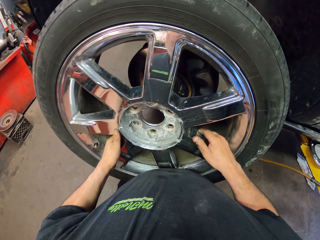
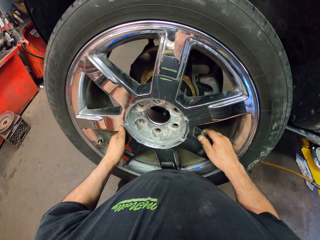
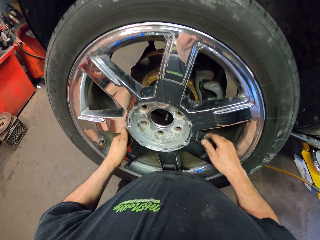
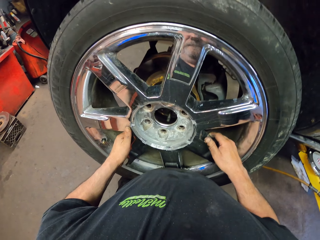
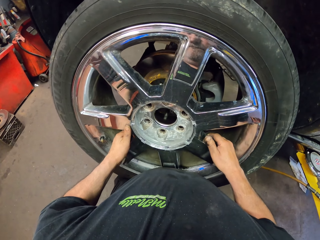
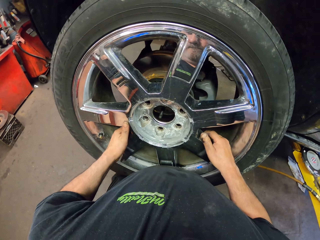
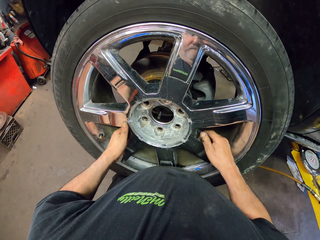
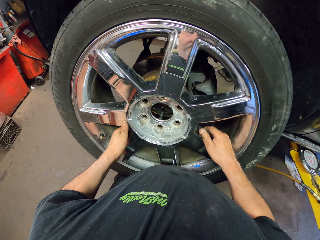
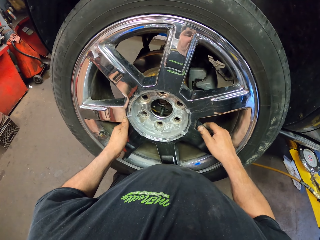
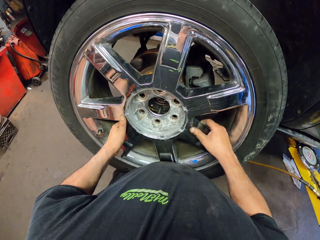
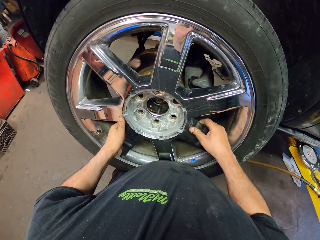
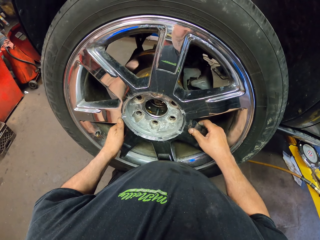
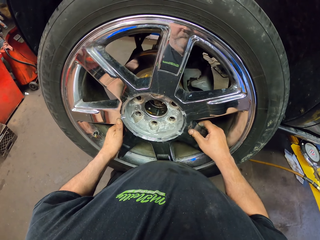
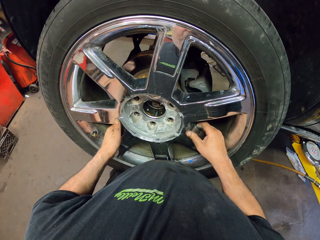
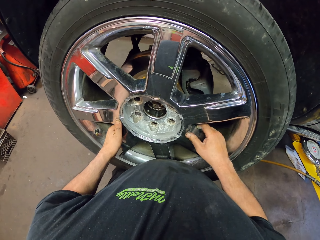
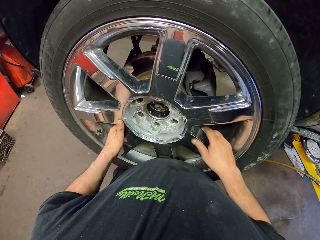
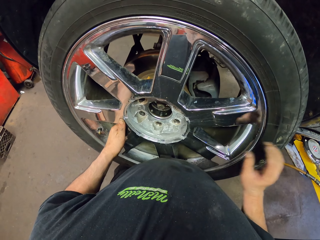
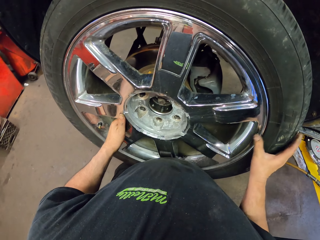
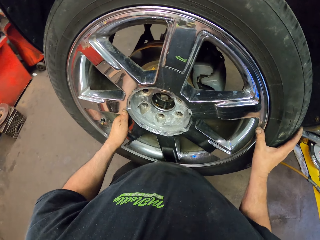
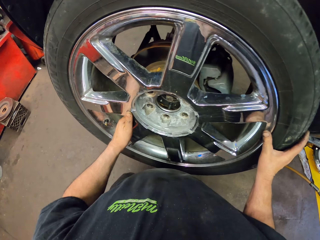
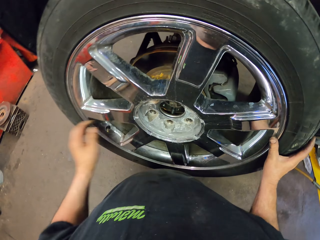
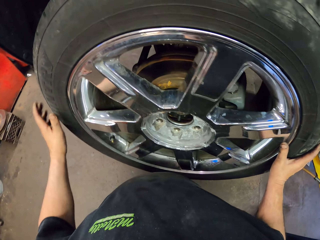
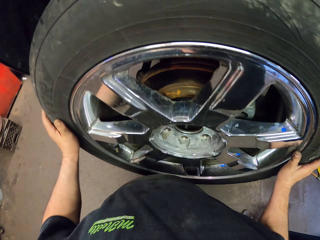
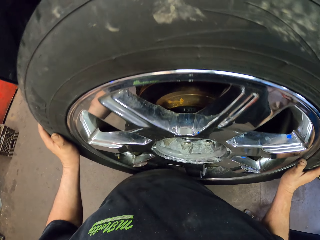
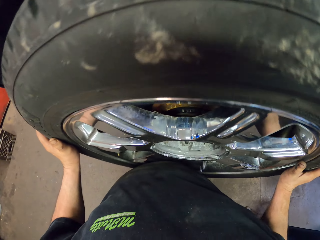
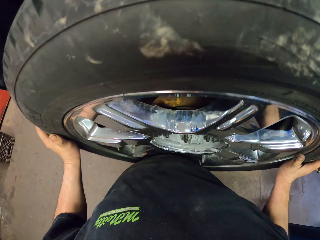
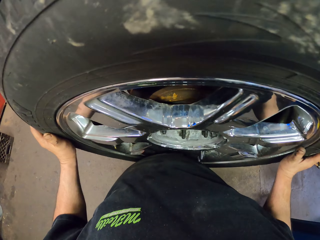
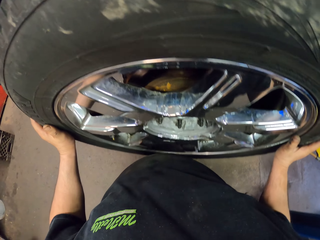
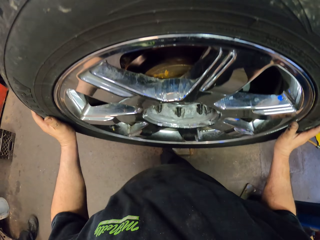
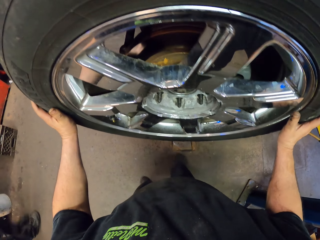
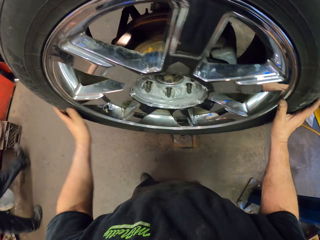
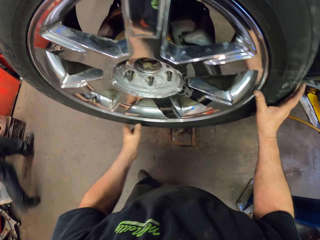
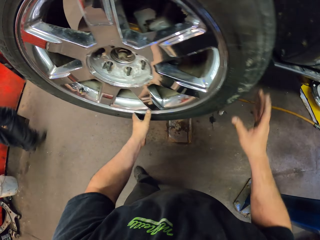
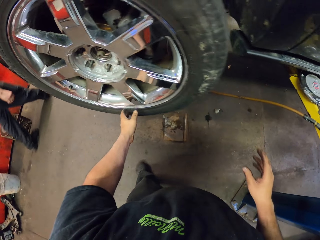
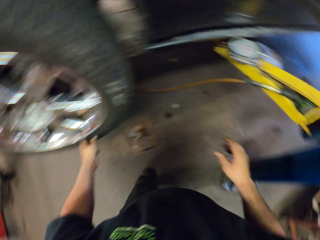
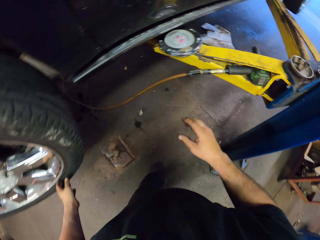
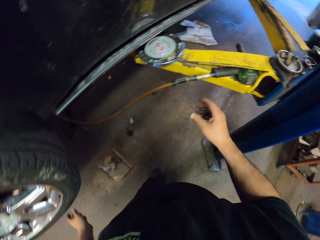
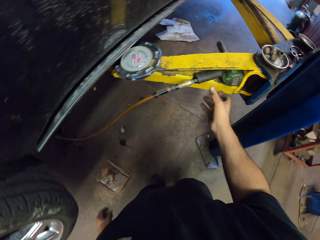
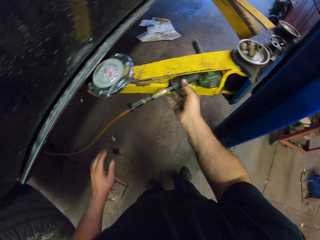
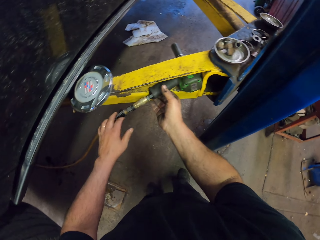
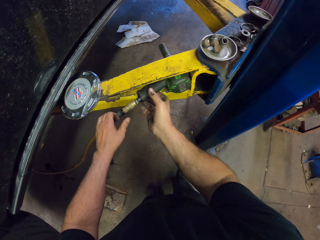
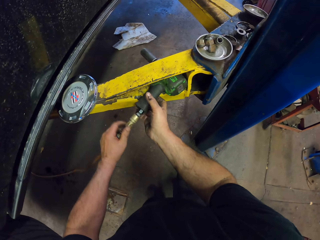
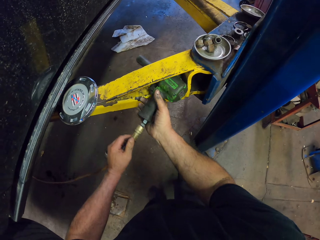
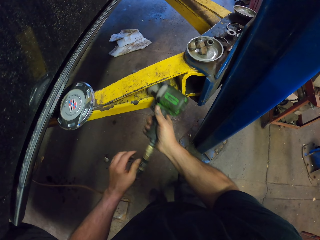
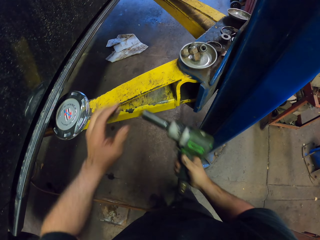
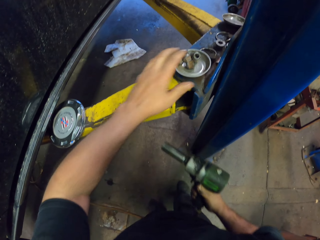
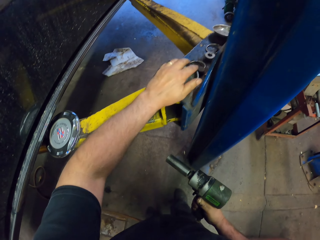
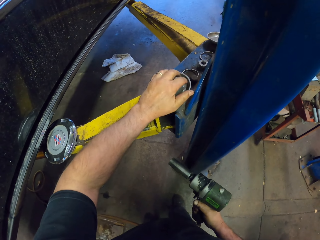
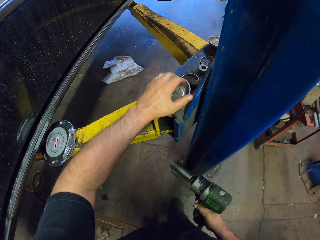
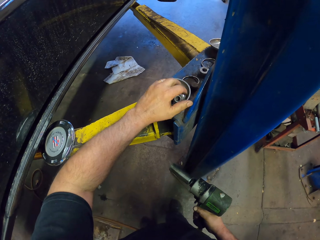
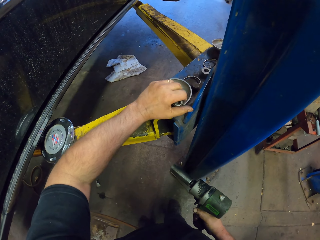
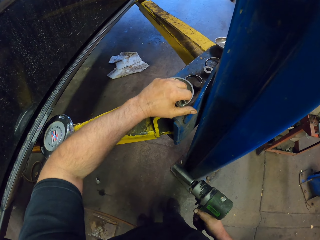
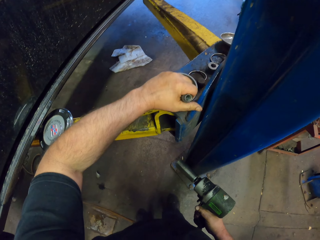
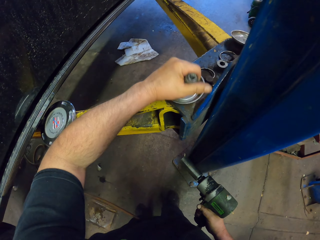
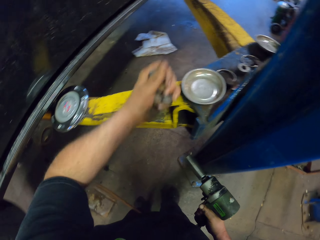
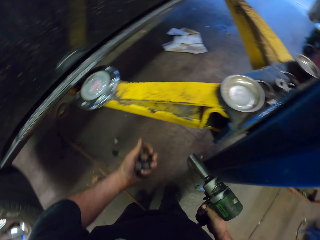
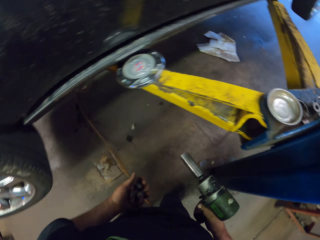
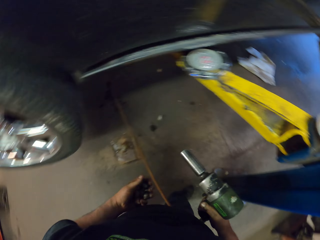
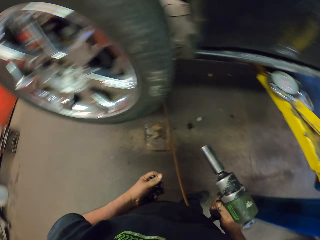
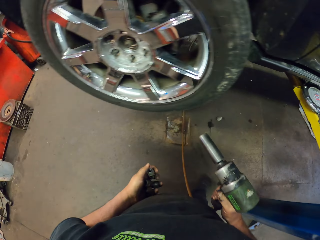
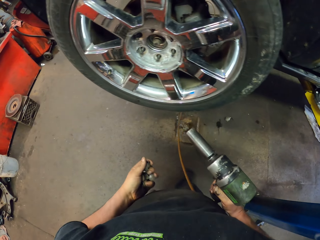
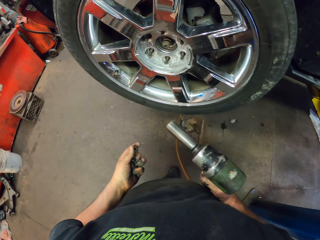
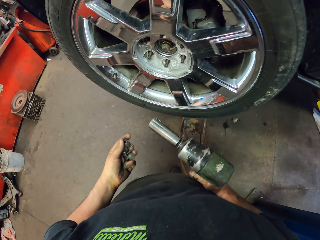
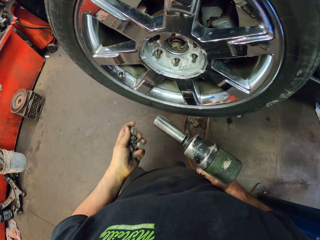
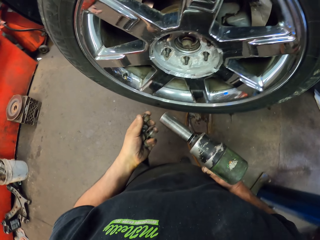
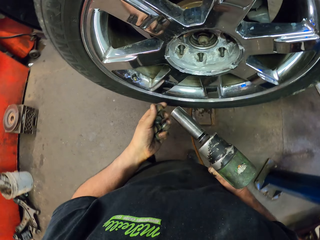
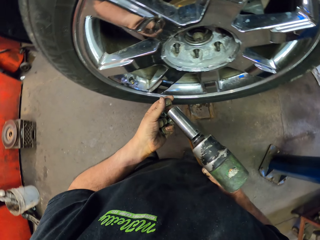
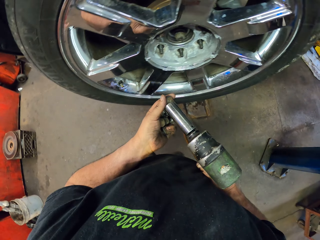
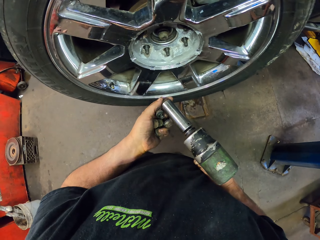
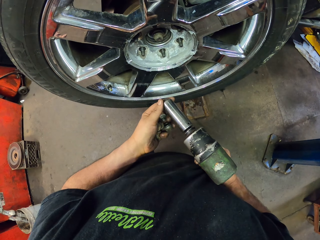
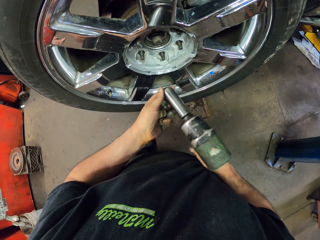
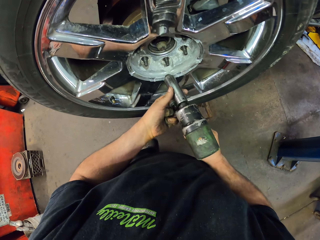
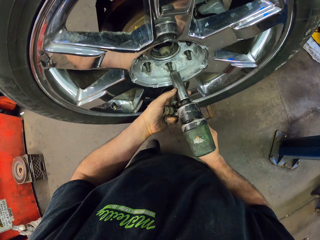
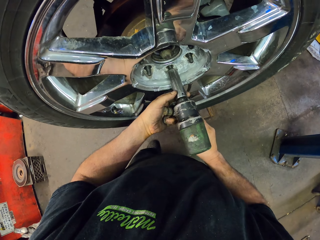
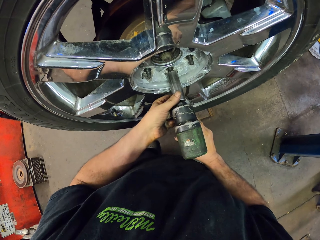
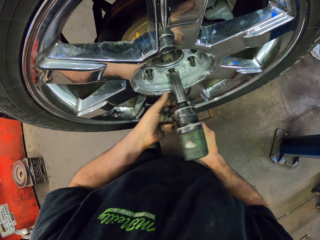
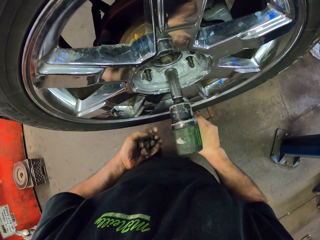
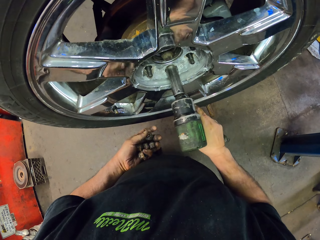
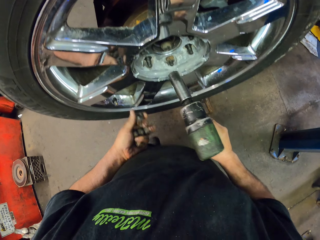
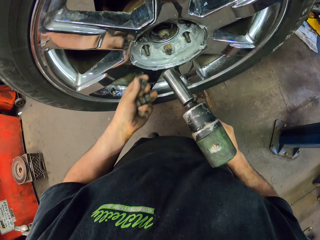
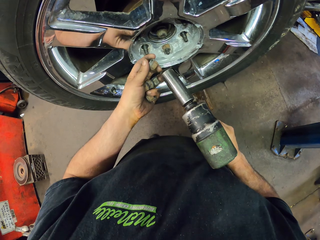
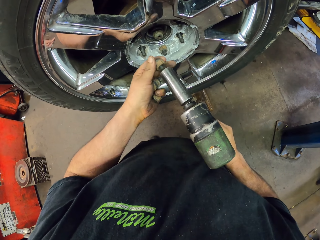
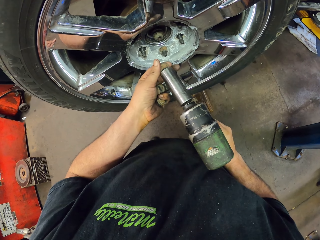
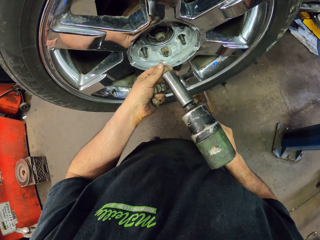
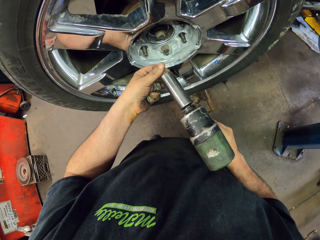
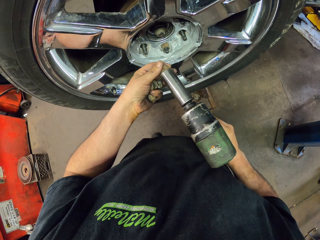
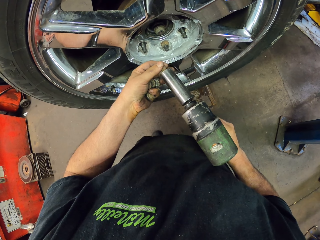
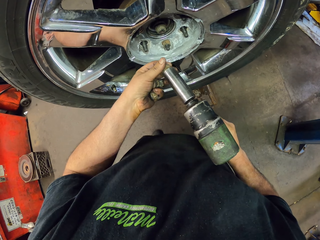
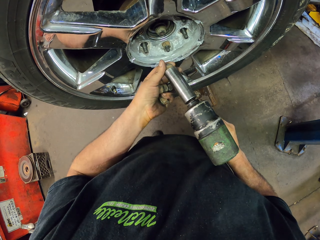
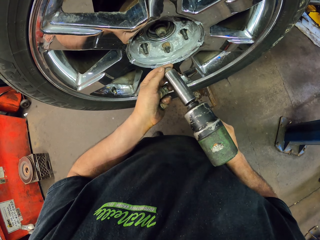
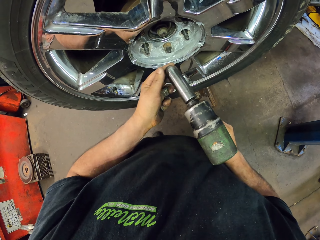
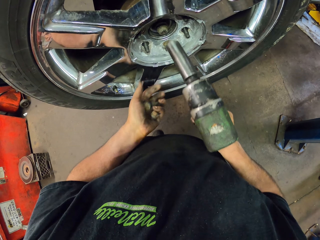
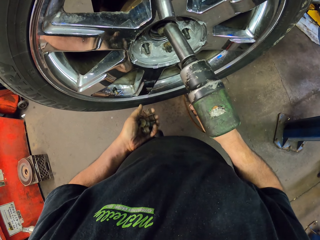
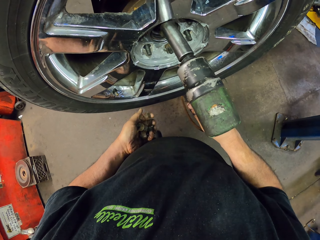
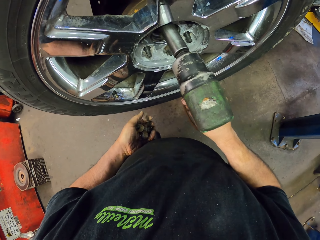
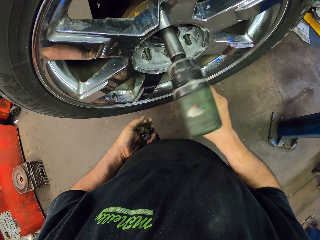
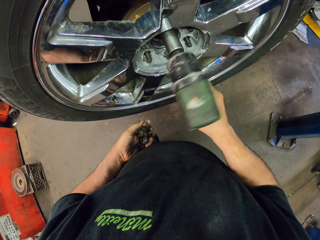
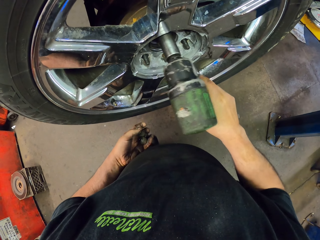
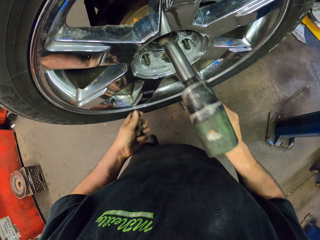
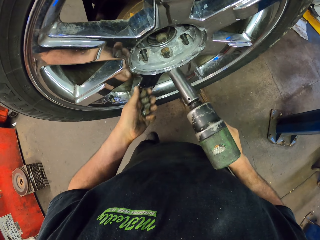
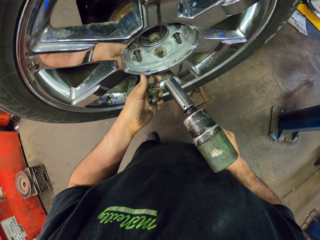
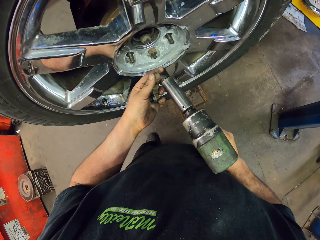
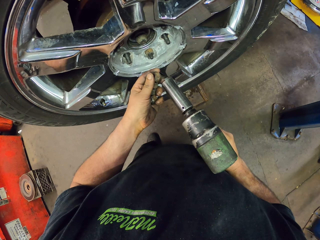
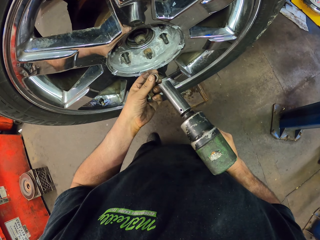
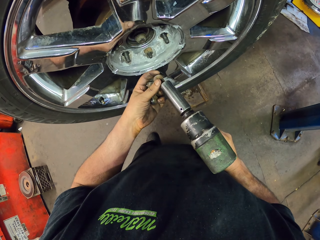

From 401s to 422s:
The camera wearer mounts a wheel on the vehicle. They pick up a drilling machine from the metal rod. They pick up a nut bolt from the metal rod. They put on the drilling machine. They fix the nut bolts on the car wheel.
